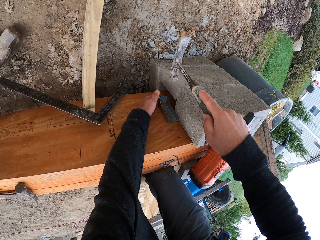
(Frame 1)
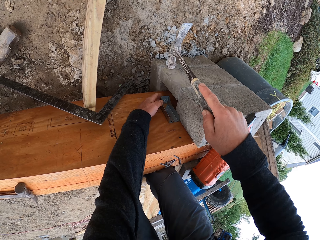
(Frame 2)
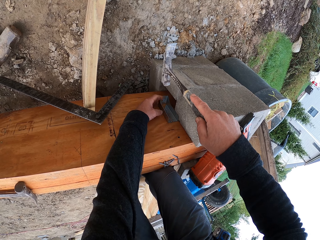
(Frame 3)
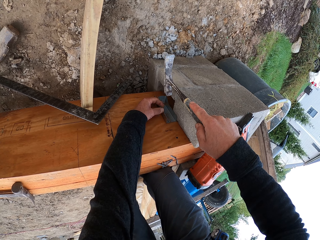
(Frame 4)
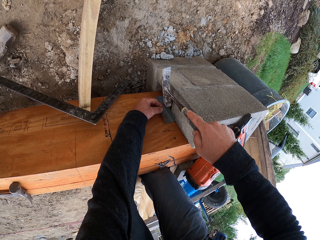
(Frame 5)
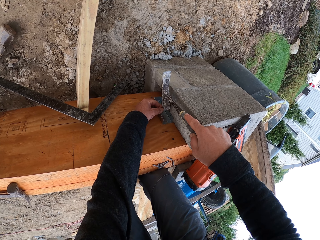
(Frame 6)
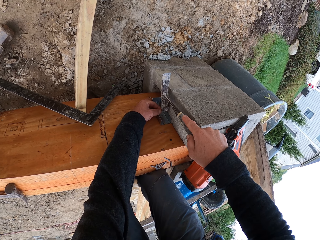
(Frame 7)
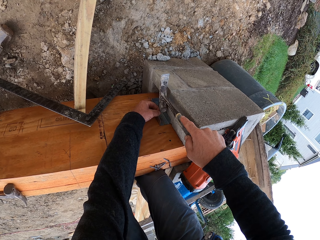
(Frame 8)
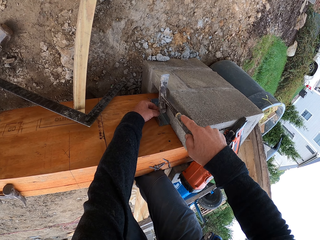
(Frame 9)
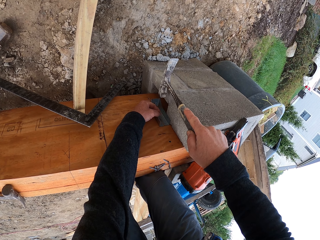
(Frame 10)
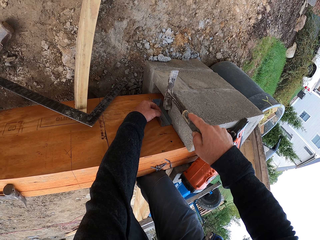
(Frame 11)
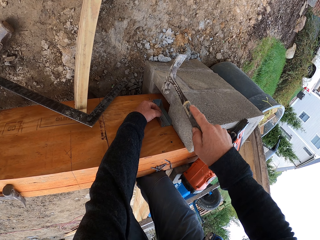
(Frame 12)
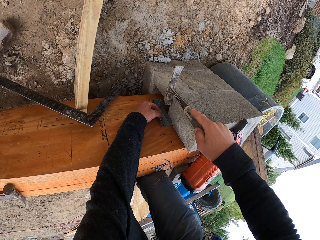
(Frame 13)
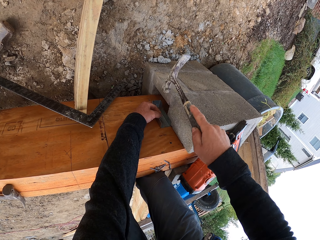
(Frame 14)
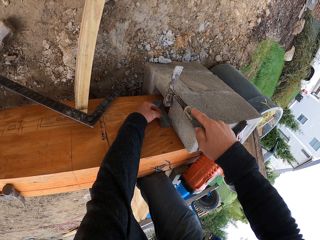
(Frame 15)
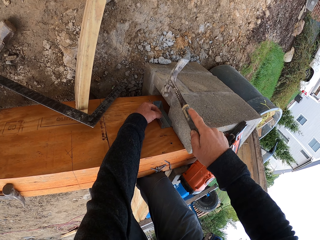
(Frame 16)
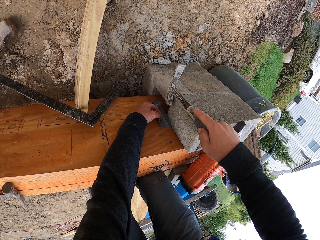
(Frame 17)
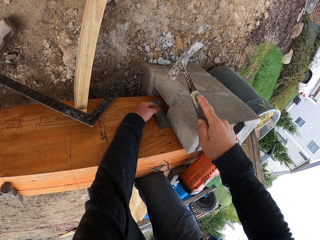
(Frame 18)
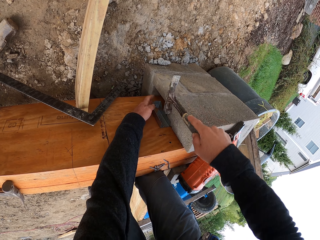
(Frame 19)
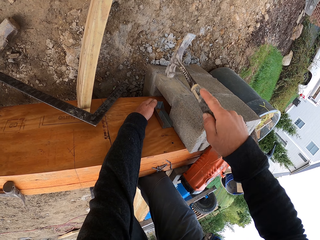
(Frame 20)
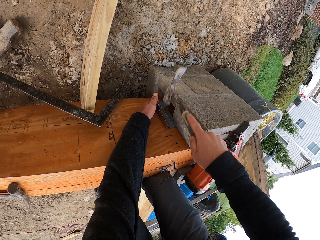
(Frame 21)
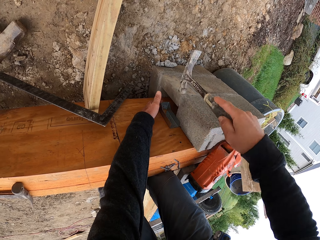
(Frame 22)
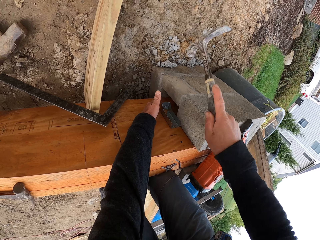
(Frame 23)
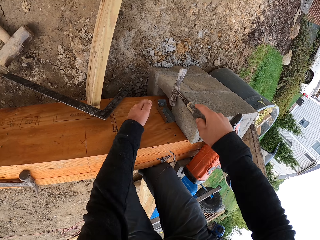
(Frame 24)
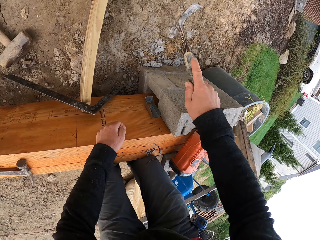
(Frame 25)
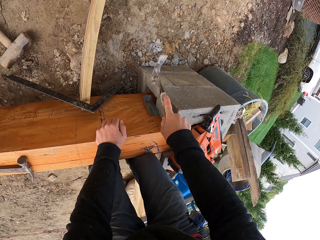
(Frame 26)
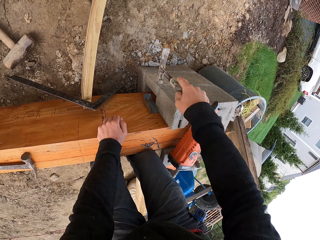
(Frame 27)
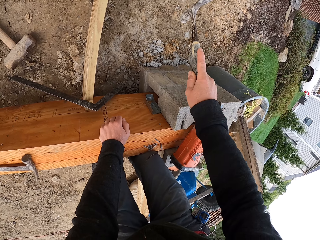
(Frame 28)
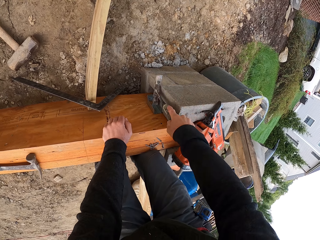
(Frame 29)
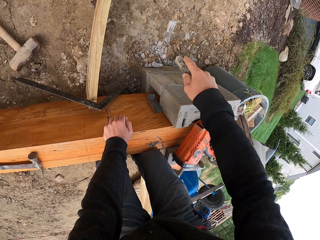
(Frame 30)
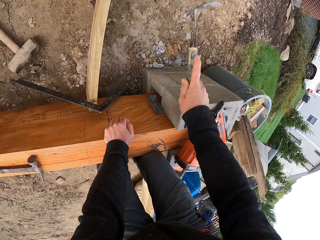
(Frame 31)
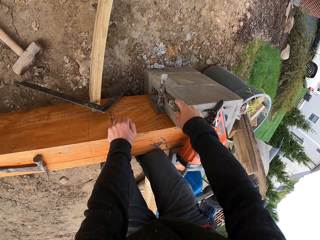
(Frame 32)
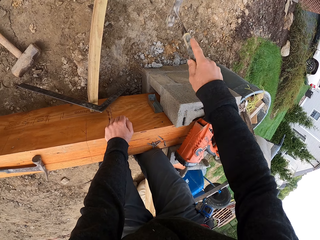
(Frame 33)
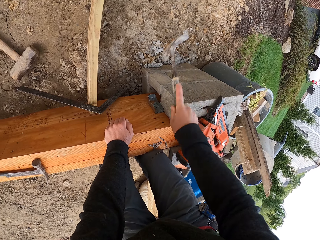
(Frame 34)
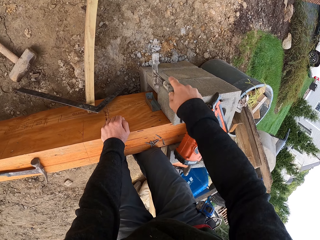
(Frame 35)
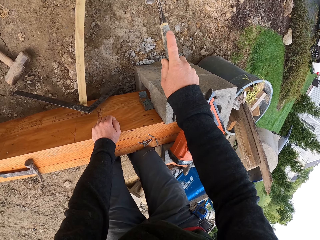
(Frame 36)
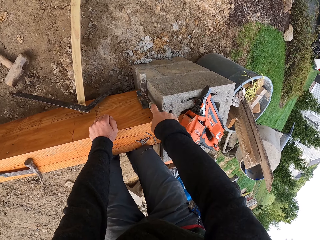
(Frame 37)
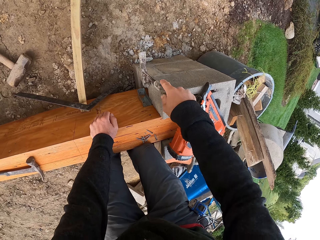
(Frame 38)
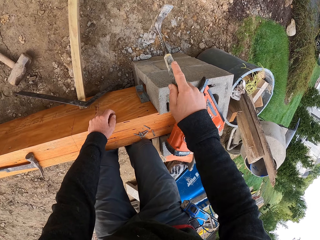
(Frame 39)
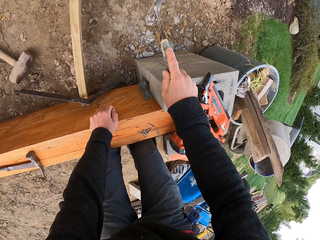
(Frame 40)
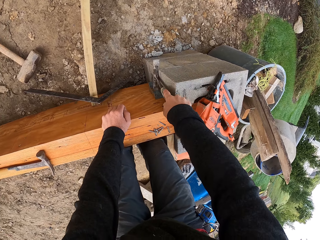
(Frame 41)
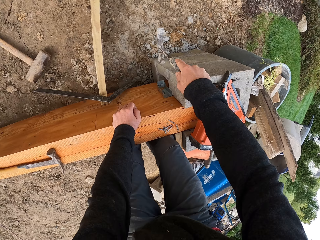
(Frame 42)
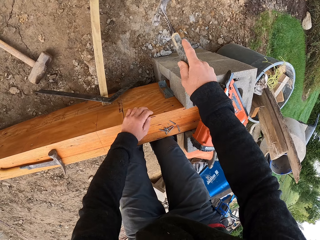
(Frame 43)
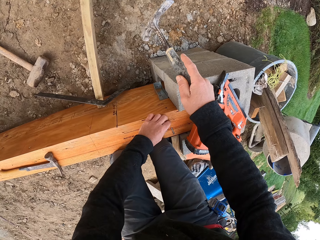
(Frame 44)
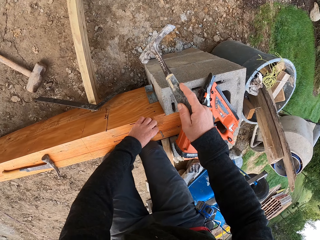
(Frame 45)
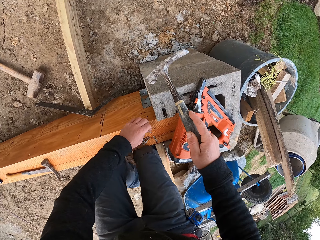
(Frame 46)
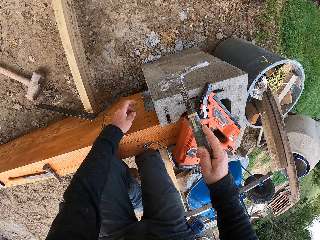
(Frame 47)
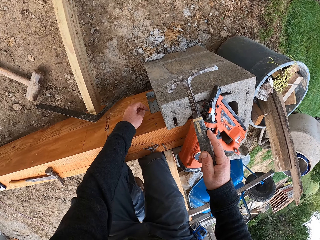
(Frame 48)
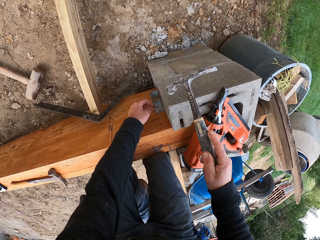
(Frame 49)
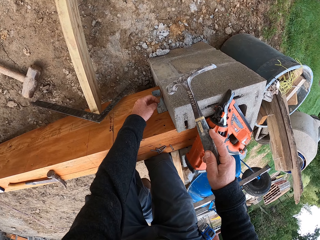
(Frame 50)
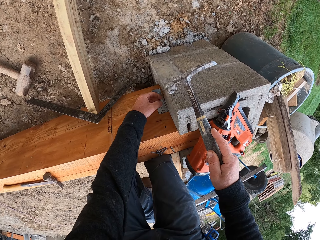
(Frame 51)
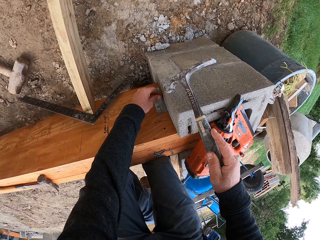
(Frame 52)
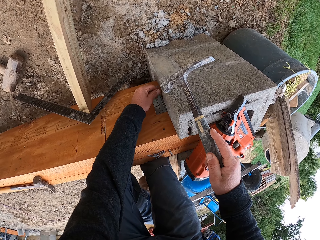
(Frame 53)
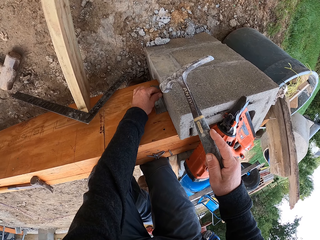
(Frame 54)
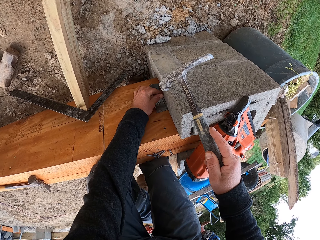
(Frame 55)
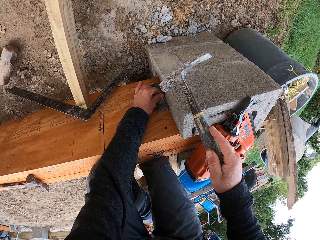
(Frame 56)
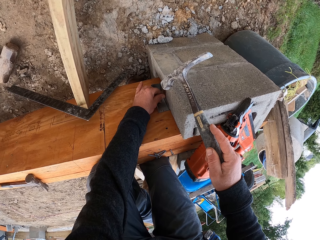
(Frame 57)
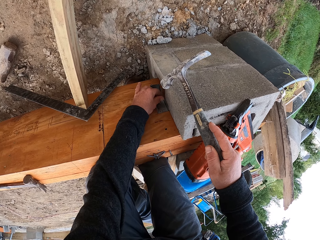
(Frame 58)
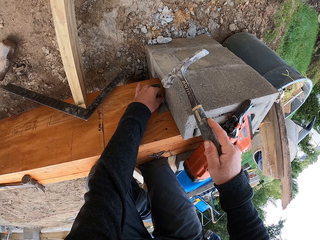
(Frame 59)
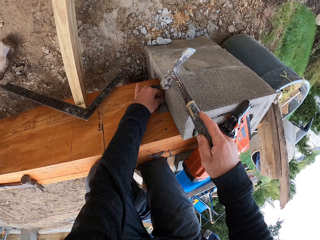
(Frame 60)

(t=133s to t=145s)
The camera wearer picks a nail from the board. They hold the nail against the metal.

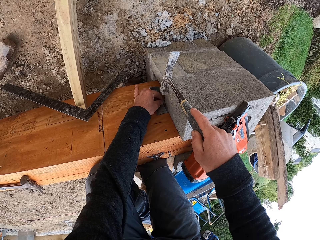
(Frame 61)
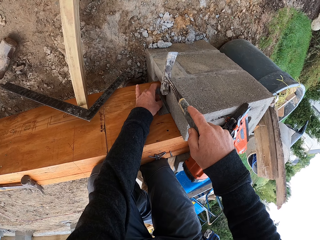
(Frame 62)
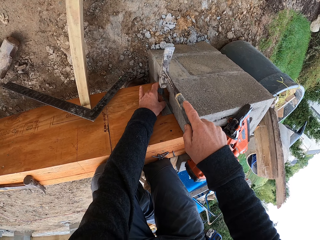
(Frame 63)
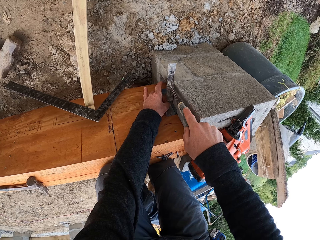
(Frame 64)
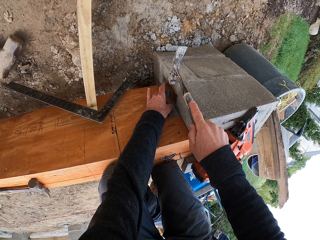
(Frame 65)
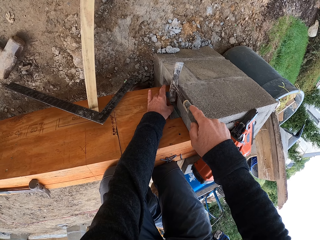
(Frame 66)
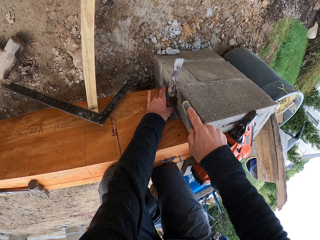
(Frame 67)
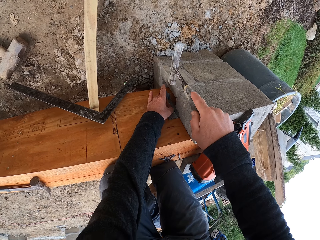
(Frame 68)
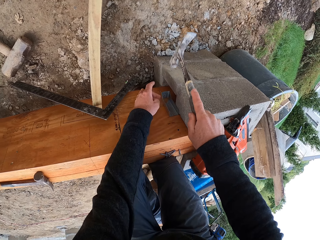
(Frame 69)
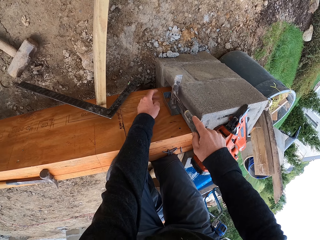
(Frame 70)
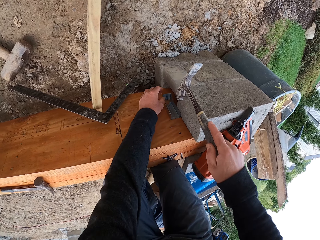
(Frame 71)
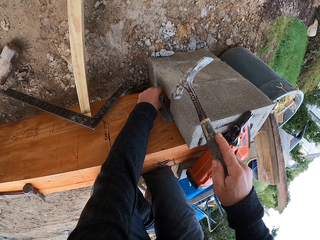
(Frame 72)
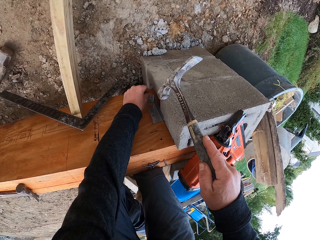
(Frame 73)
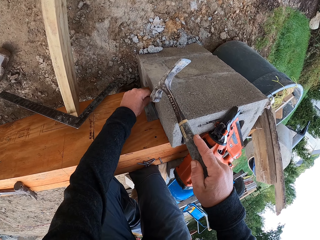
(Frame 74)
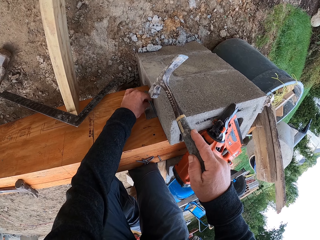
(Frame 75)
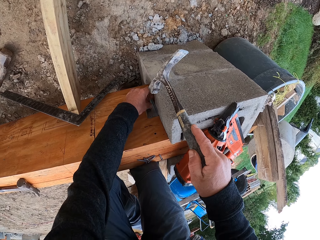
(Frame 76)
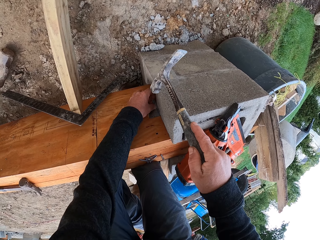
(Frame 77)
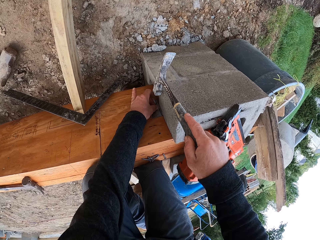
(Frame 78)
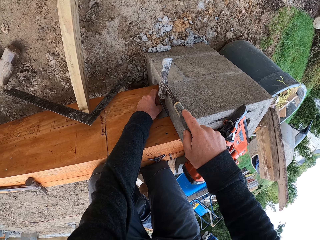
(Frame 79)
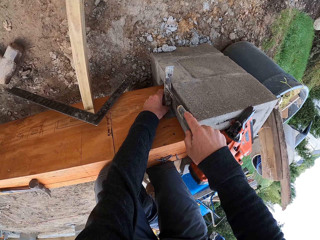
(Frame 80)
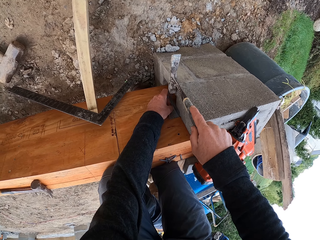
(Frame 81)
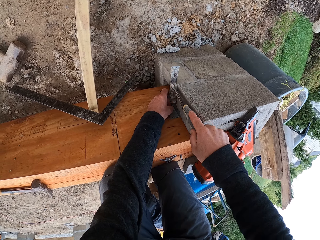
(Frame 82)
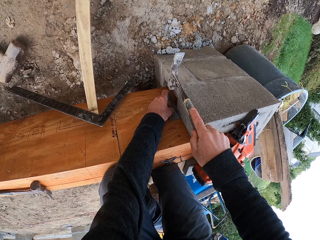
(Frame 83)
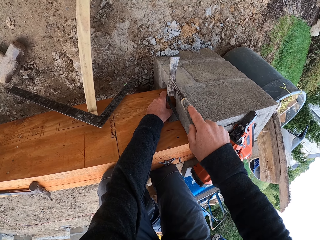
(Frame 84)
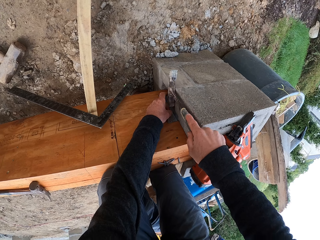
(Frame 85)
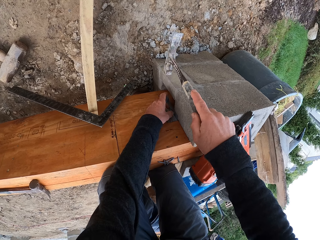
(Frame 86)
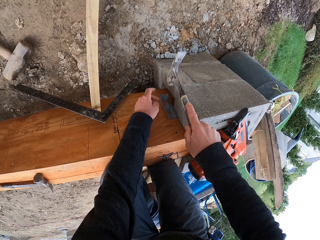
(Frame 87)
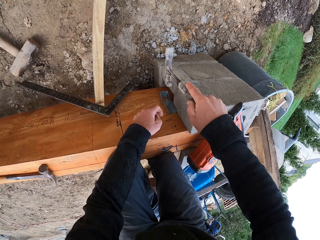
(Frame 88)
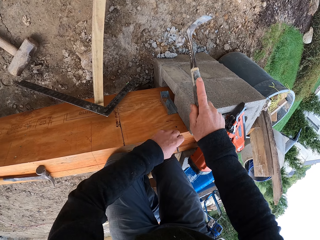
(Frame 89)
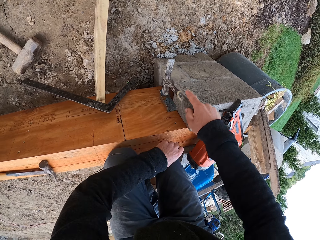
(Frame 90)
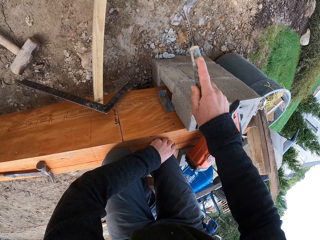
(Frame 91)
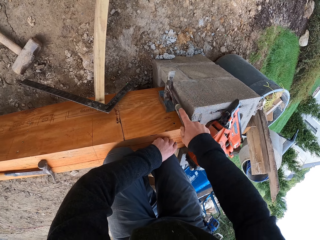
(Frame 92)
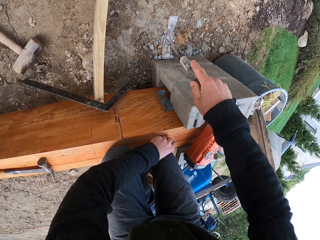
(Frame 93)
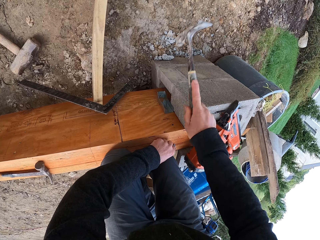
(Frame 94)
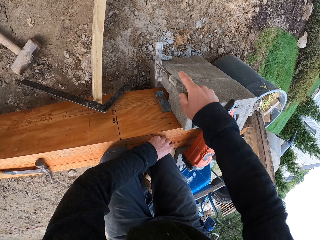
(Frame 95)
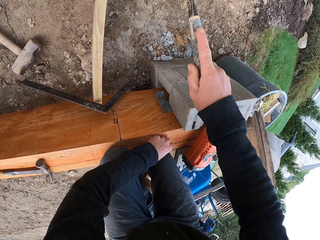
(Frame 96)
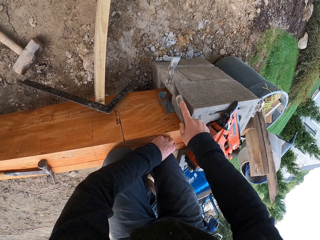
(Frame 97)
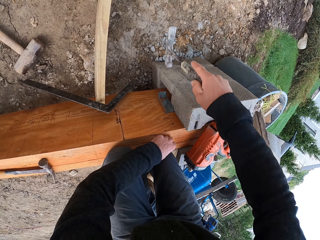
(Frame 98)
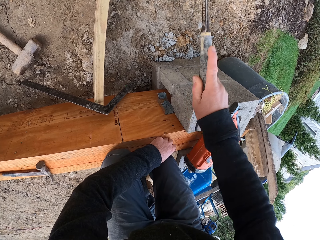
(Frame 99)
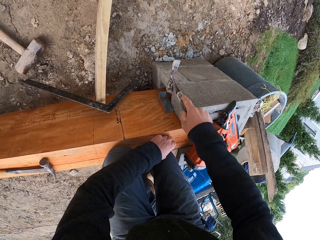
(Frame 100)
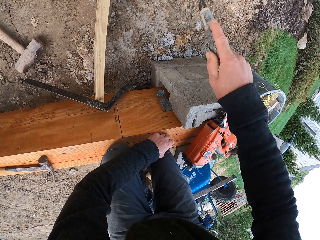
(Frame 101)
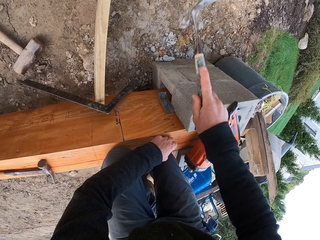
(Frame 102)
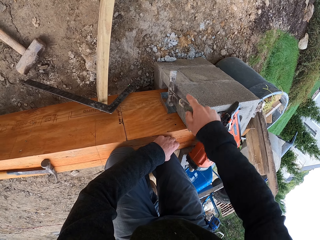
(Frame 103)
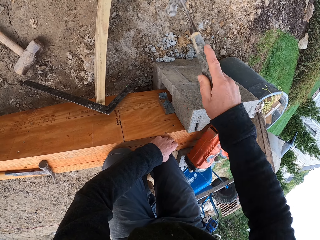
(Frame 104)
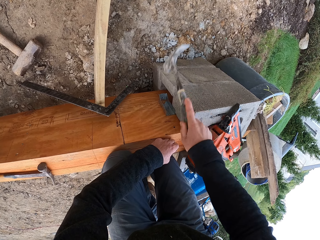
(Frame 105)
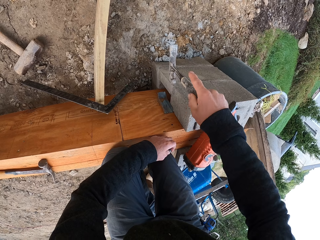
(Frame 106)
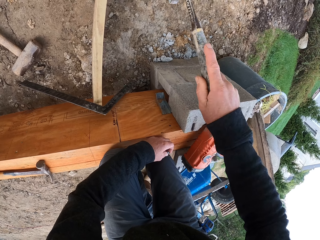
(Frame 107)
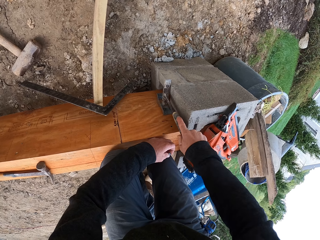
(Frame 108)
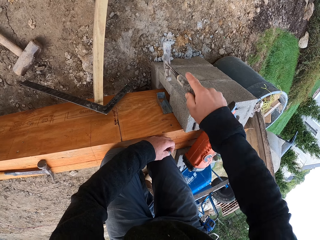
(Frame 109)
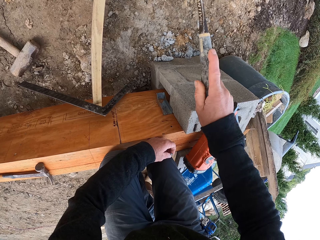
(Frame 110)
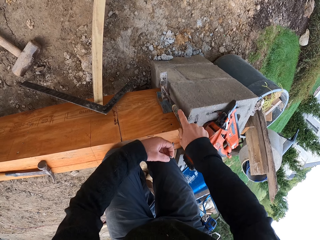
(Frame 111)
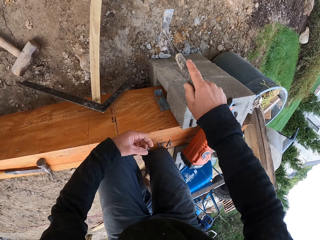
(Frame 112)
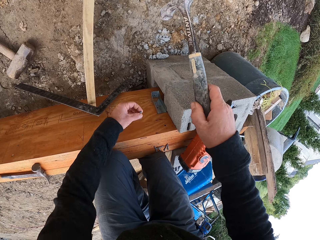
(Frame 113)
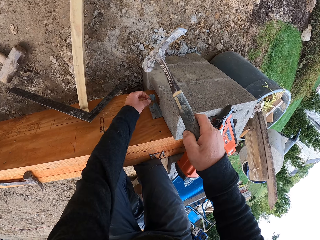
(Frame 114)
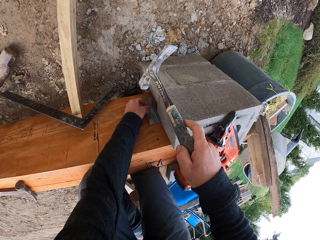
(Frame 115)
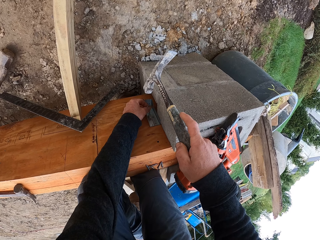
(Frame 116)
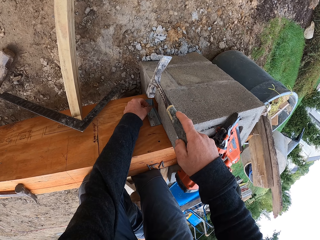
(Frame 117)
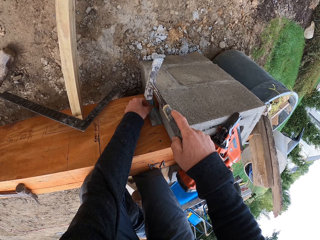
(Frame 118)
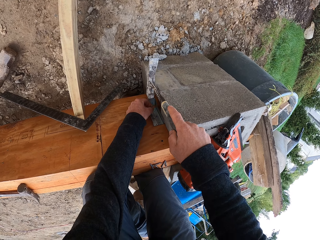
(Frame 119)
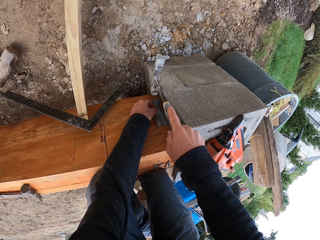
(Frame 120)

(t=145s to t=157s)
The camera wearer hits the nail with the hammer. They pick a nail from the board. They hold the nail against the metal.
